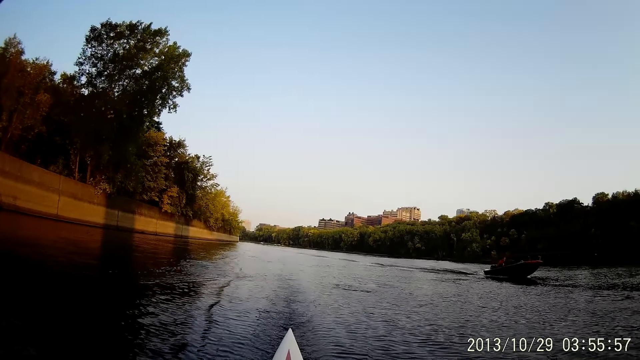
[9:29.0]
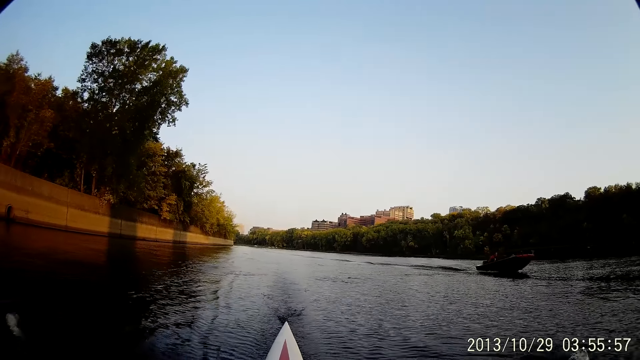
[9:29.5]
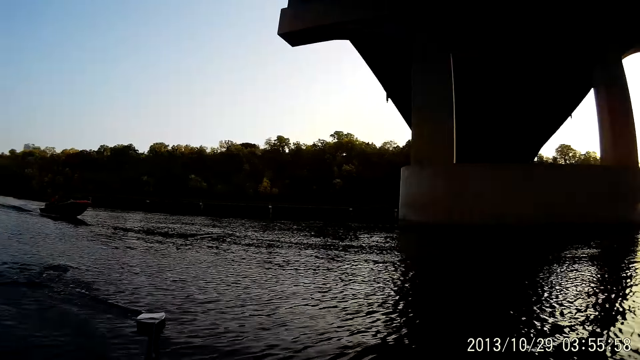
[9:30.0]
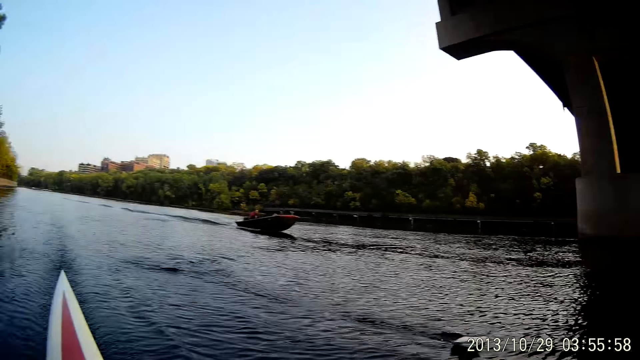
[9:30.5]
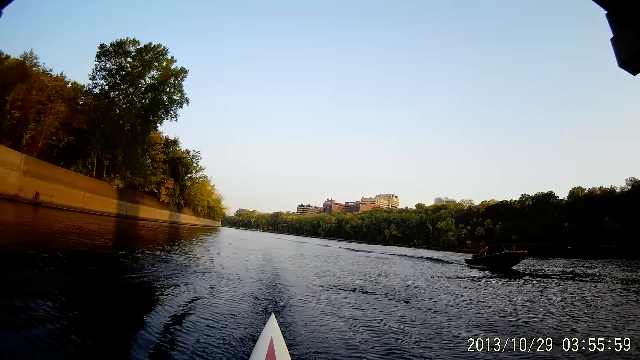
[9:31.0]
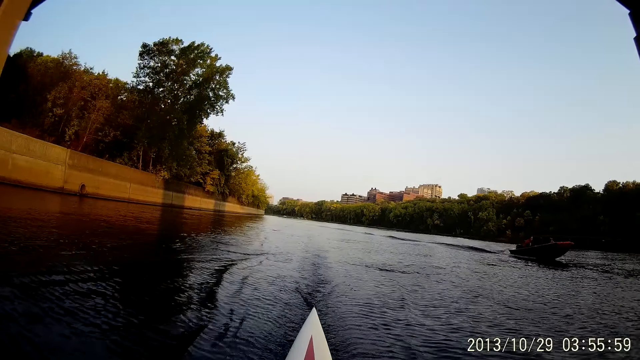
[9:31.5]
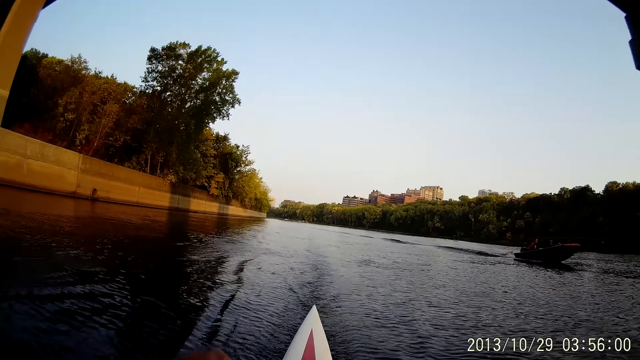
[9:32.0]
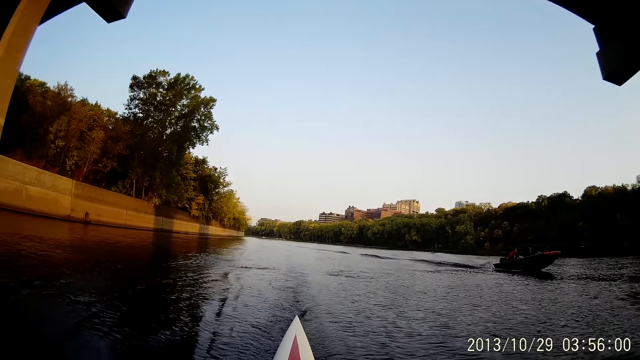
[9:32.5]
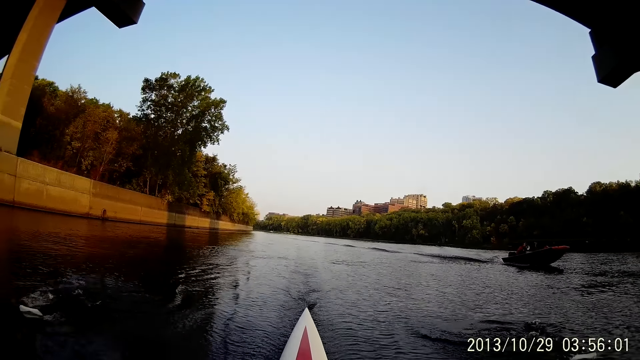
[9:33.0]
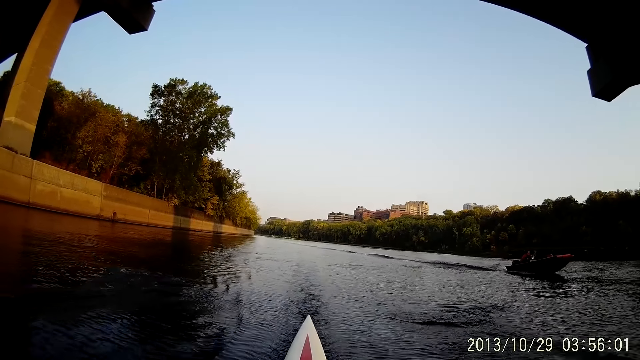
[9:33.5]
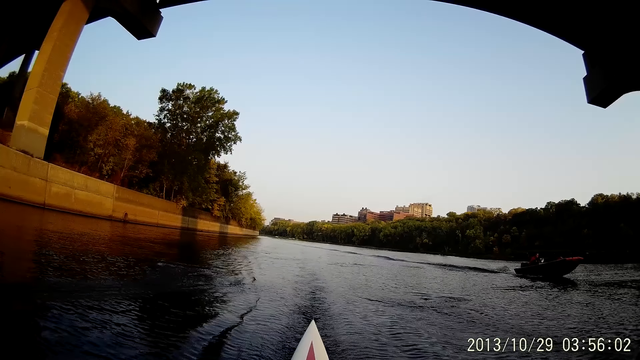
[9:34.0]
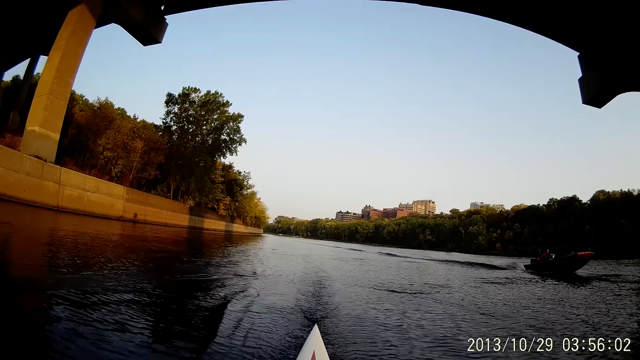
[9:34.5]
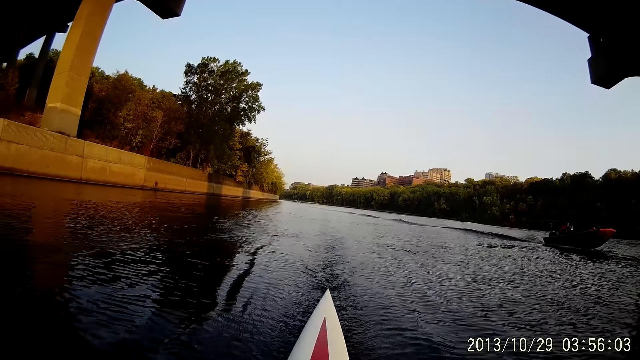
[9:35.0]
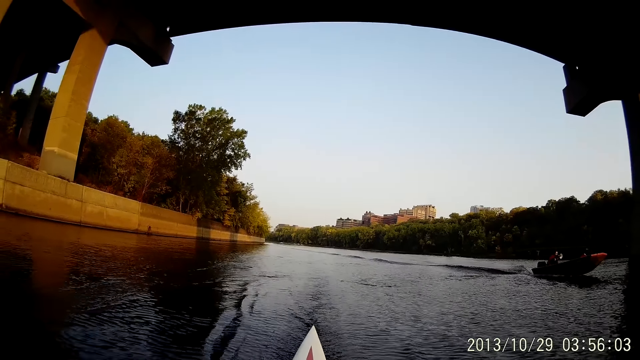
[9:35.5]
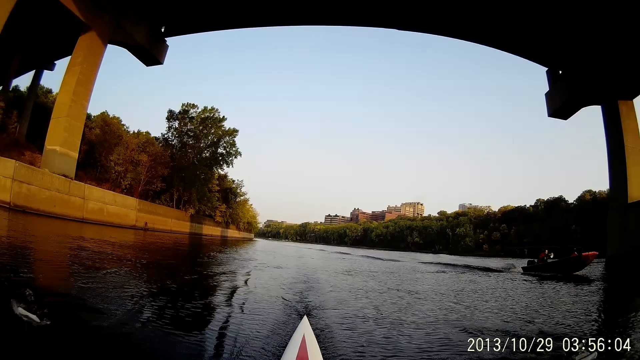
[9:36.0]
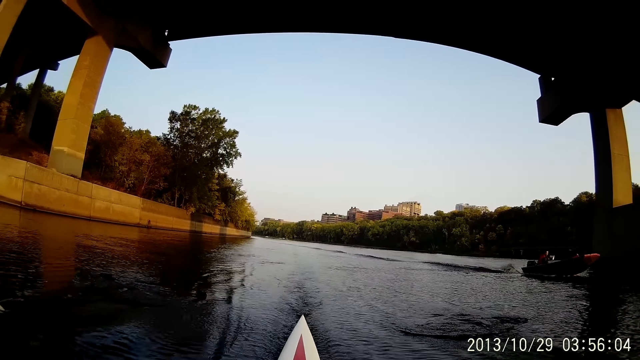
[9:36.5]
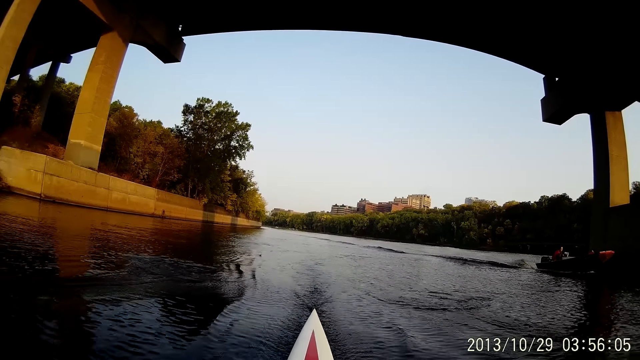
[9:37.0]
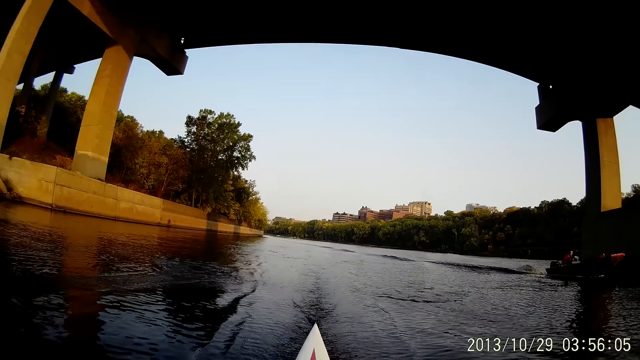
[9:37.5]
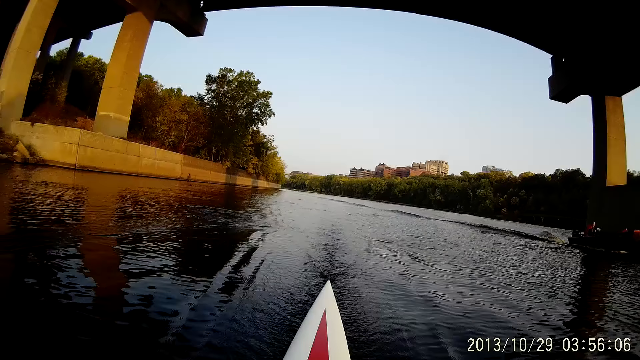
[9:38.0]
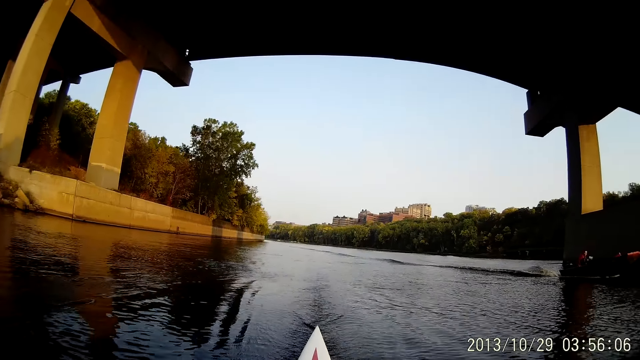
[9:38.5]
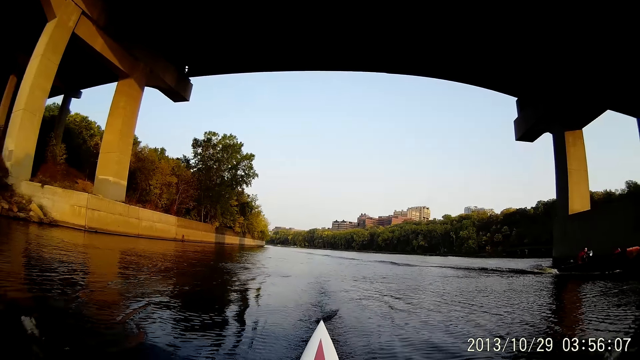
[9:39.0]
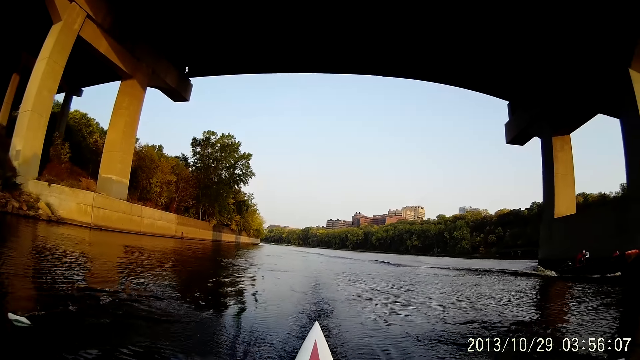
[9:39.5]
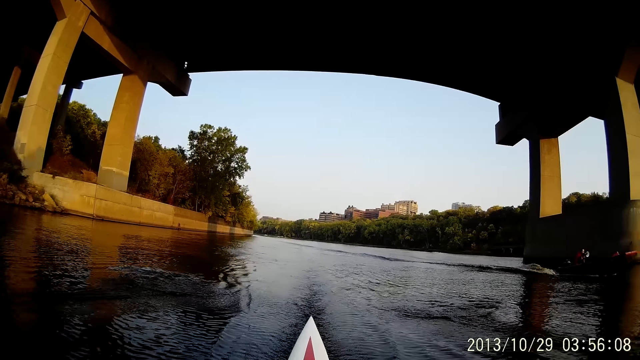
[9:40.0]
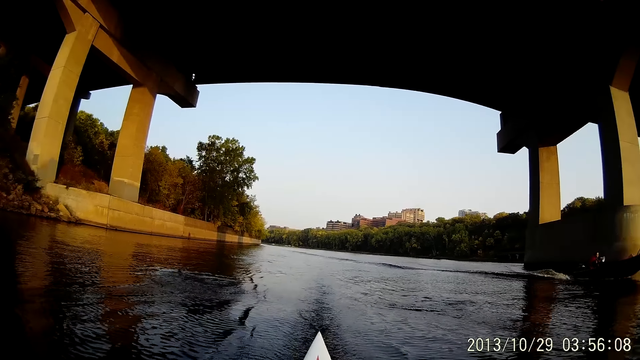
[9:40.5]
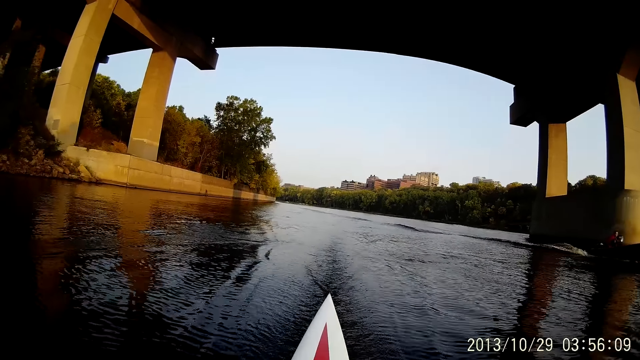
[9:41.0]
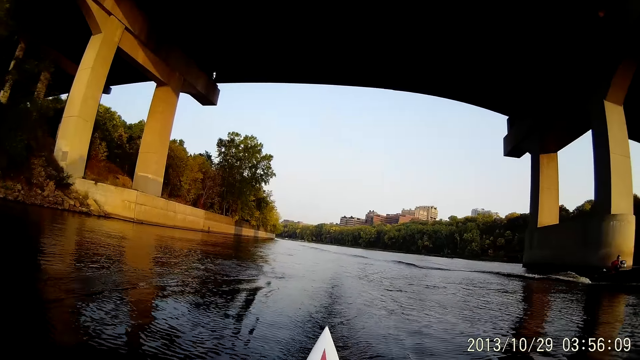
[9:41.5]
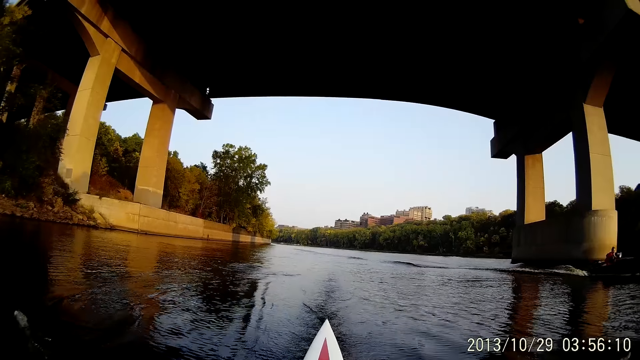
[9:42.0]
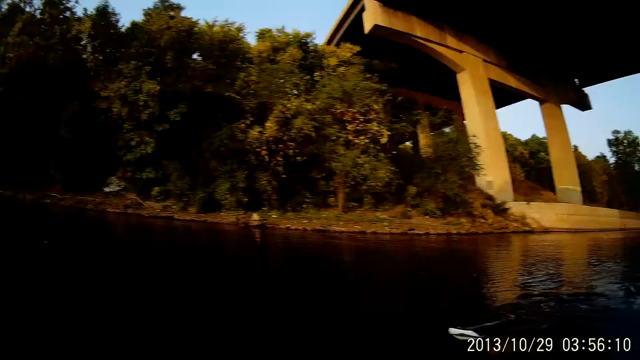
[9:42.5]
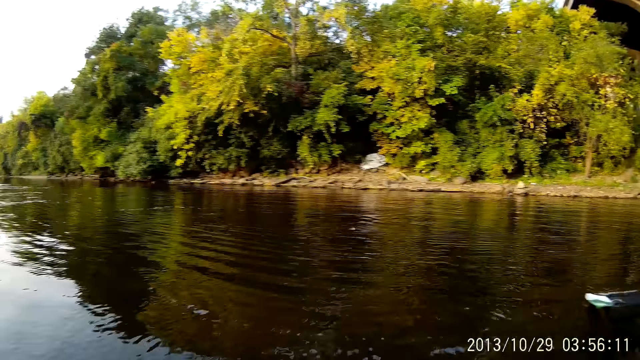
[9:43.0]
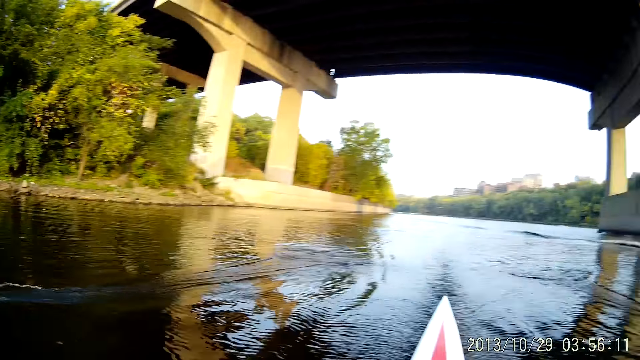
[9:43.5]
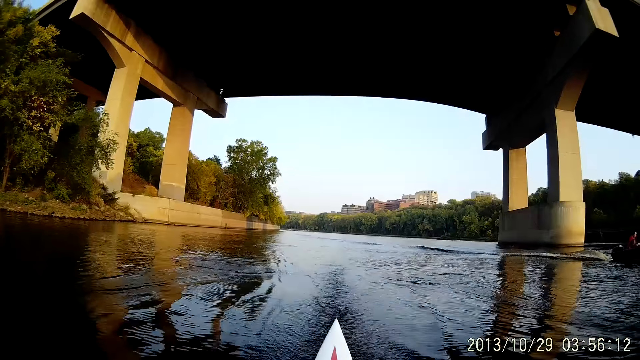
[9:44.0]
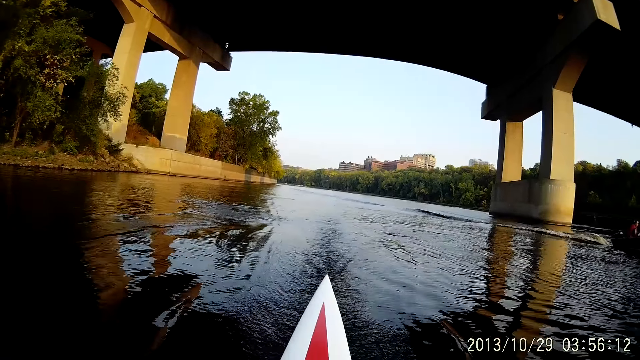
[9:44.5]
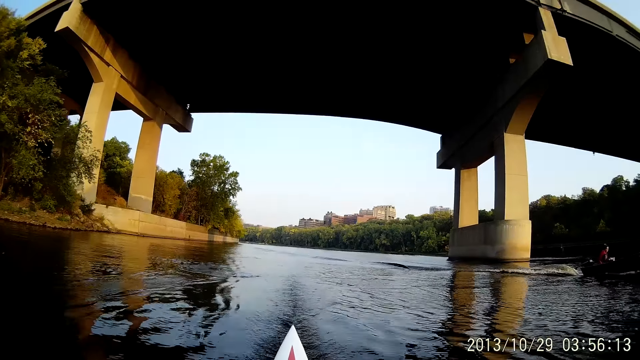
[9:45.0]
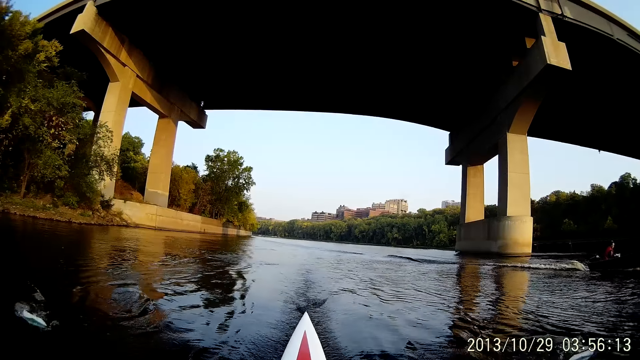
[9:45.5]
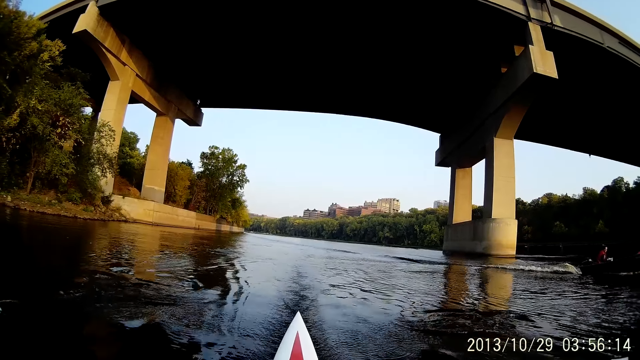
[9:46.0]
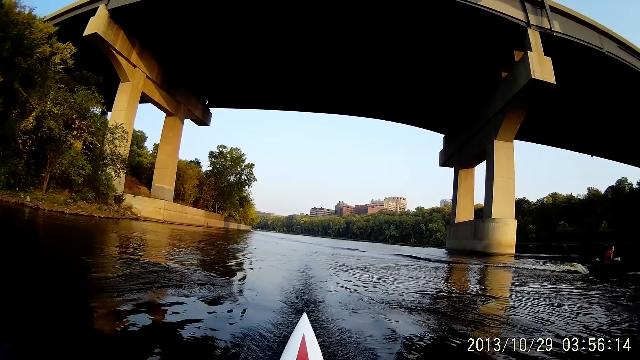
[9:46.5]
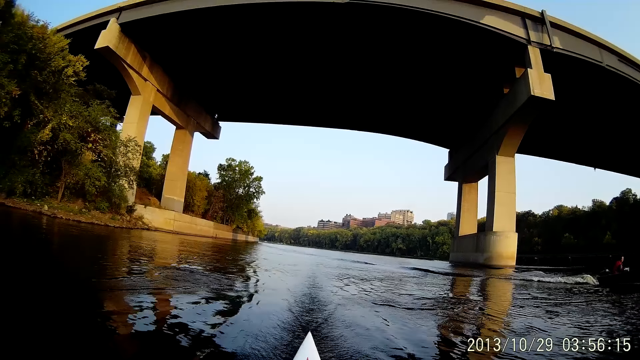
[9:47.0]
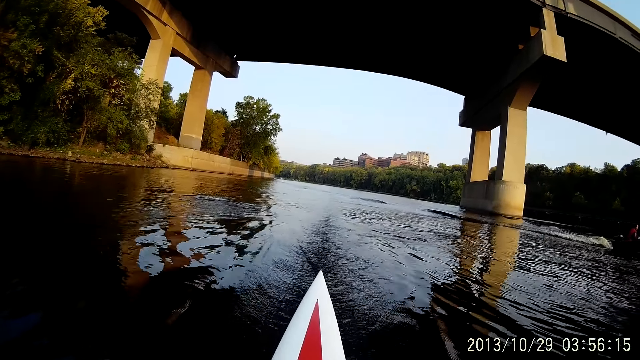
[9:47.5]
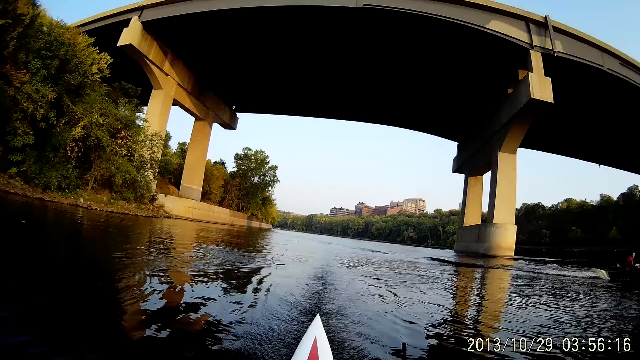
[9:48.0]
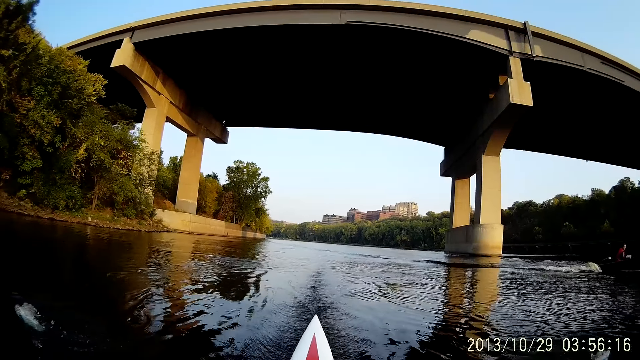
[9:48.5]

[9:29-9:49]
The camera wearer looks around. They row a boat on the sea water. They look around. They ride with the boat on water. They row the boat on the sea water.
